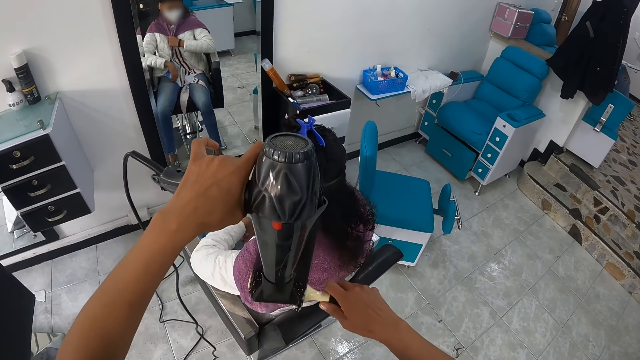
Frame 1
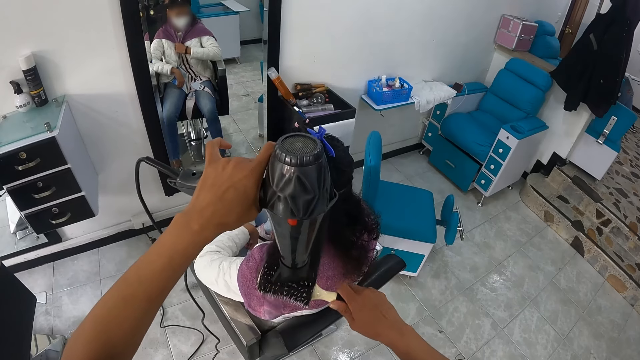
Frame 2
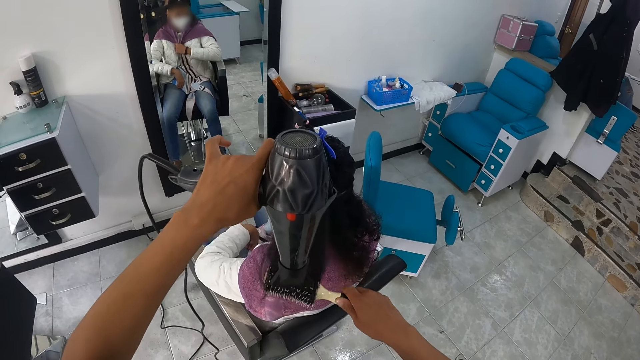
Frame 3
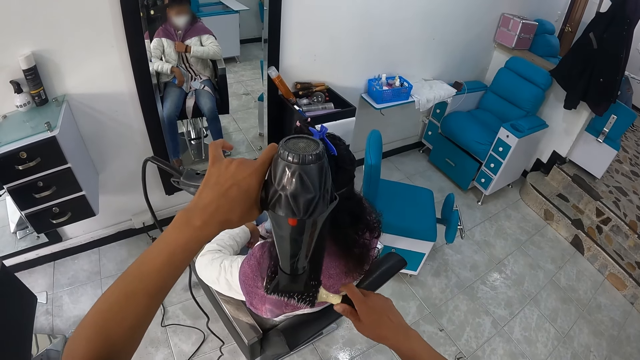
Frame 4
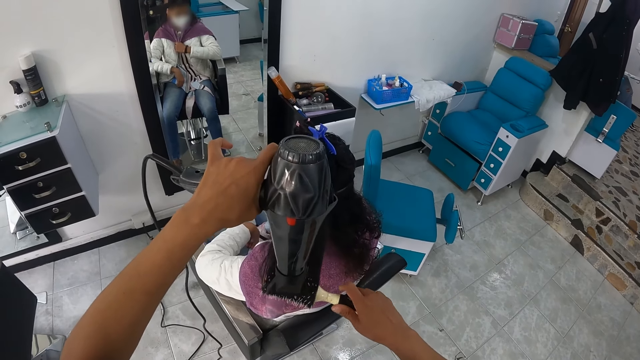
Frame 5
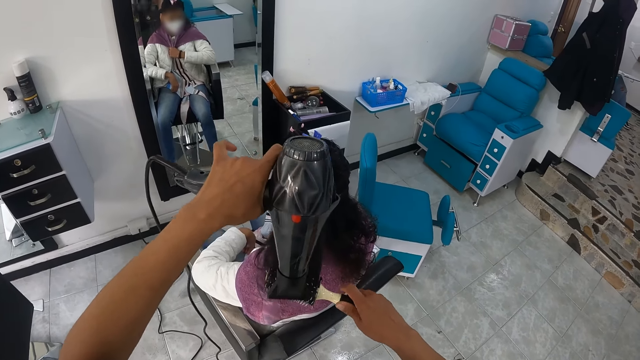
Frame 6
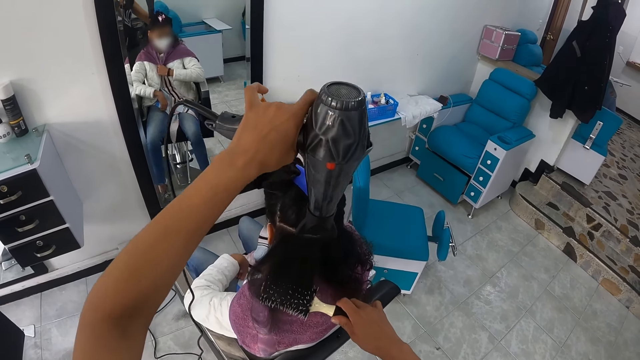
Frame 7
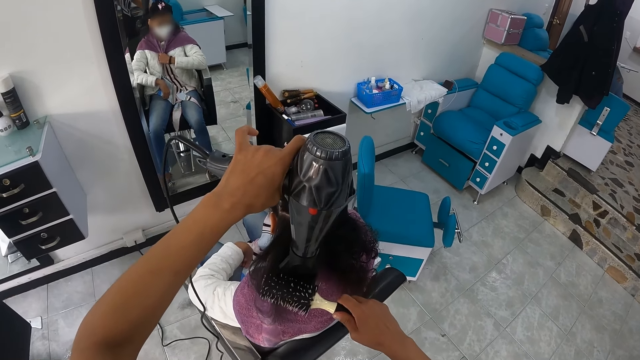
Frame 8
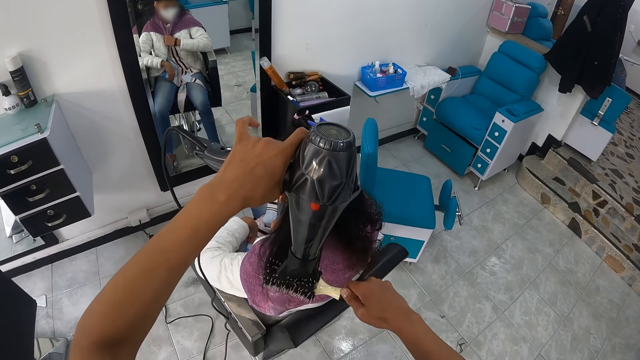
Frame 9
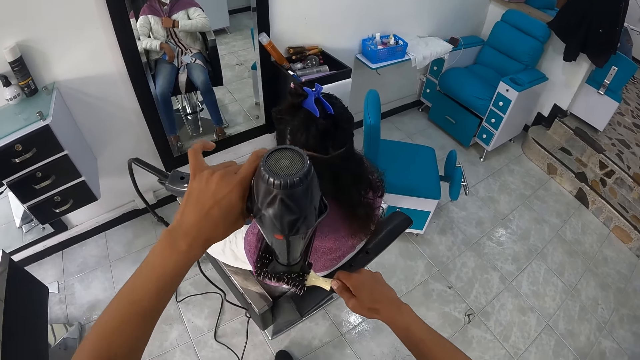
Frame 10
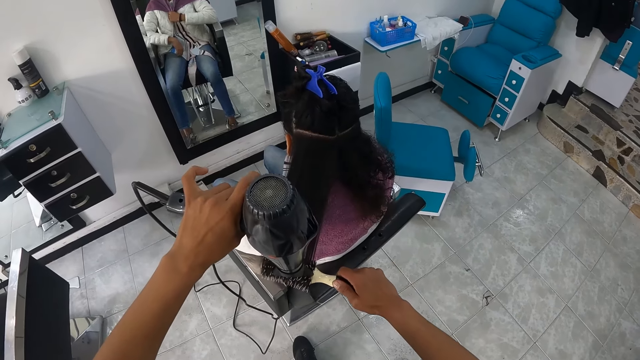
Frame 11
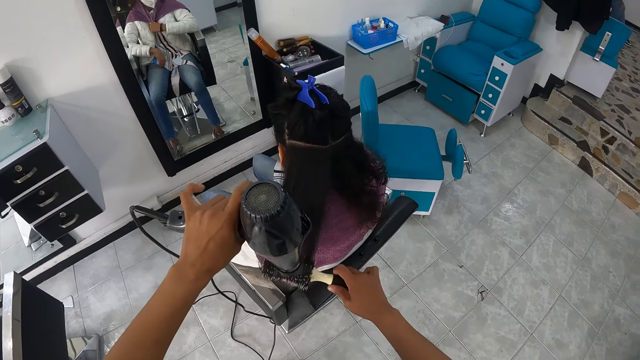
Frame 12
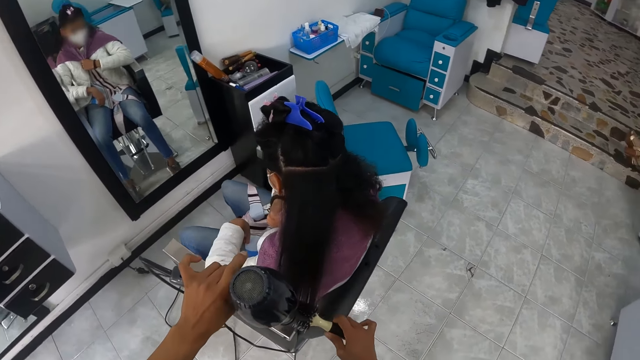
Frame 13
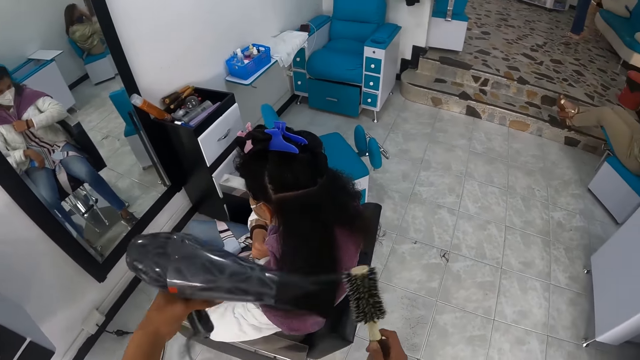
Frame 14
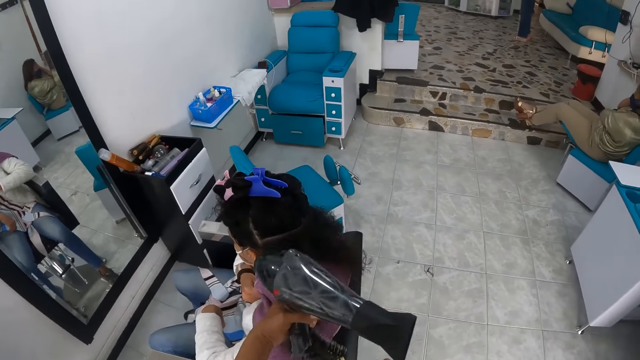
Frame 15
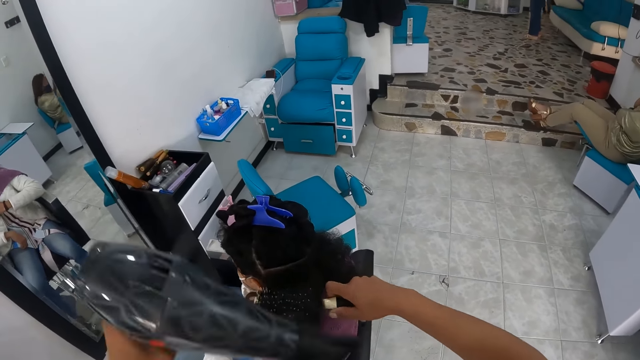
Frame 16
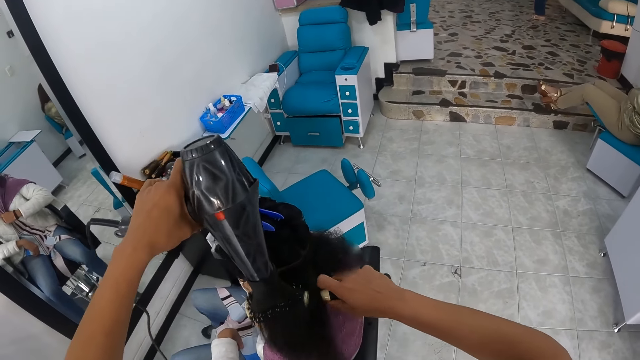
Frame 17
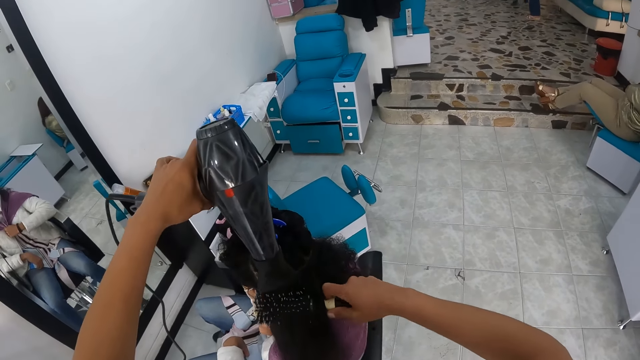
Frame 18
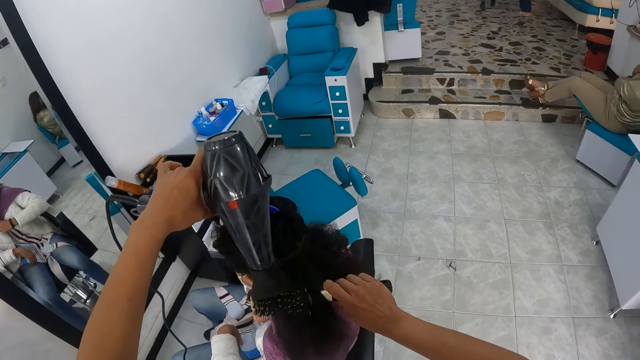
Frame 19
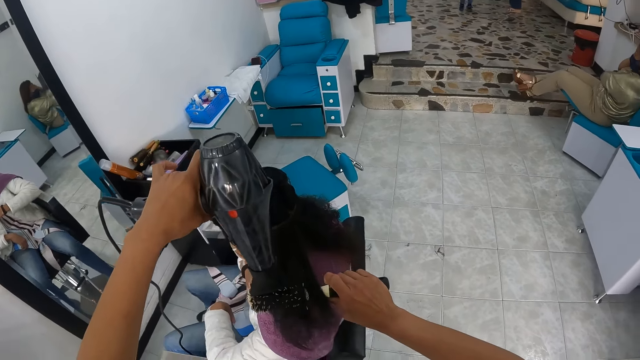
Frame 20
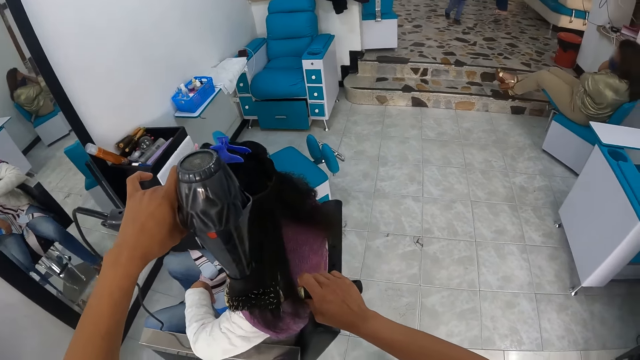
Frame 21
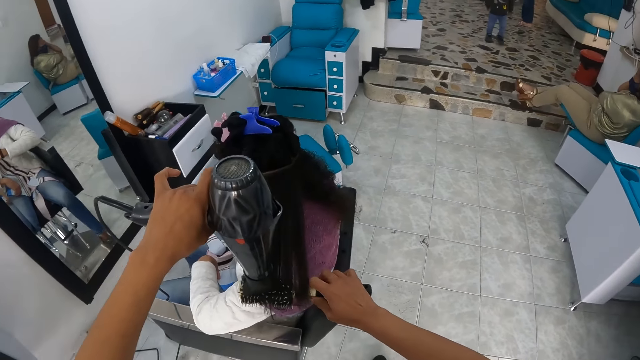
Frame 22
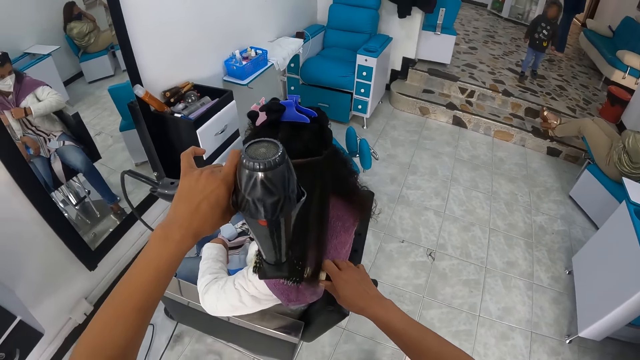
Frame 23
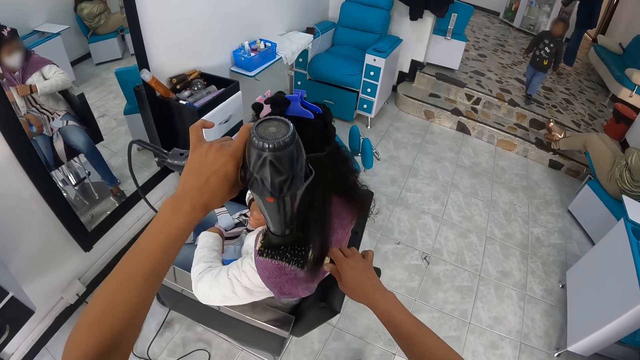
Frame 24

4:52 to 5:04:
The camera wearer holds the blow dryer. She pulls the portion of the hair of the woman from the round brush in her right hand with her left hand. She straightens the portion of the hair of the woman from her left hand with the round brush in her right hand. She holds the hair with the comb. She uses the hair dryer in her left hand on the portion of the hair of the woman.

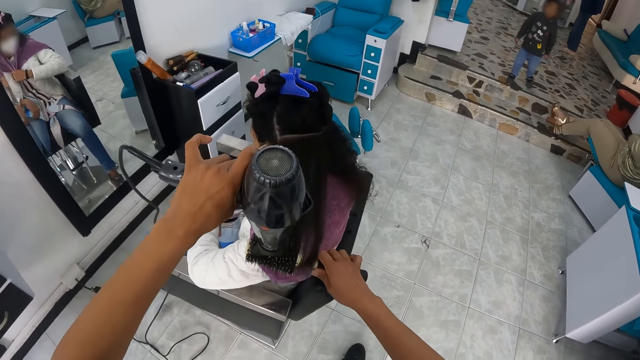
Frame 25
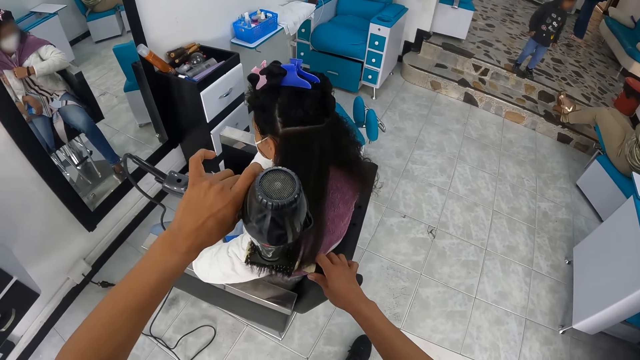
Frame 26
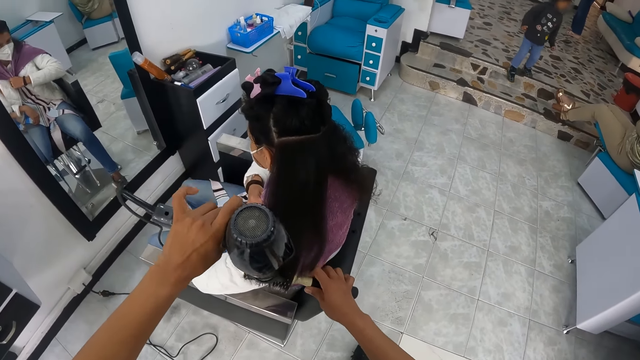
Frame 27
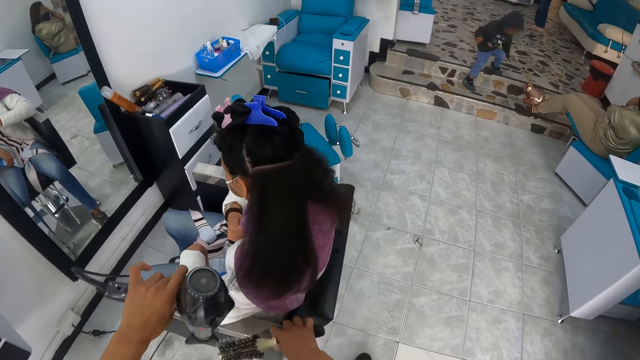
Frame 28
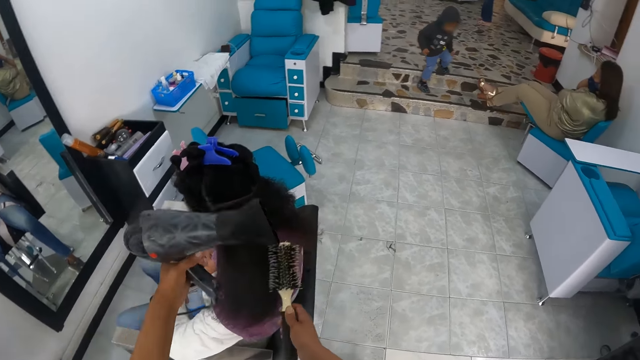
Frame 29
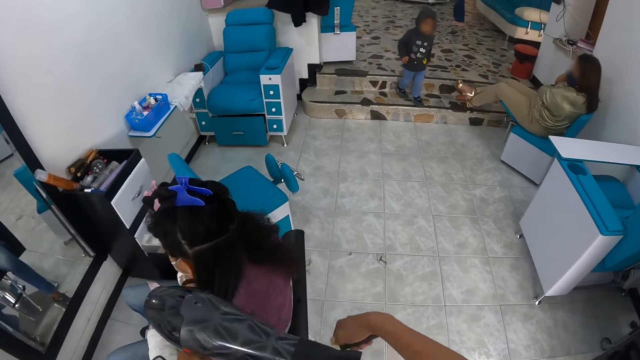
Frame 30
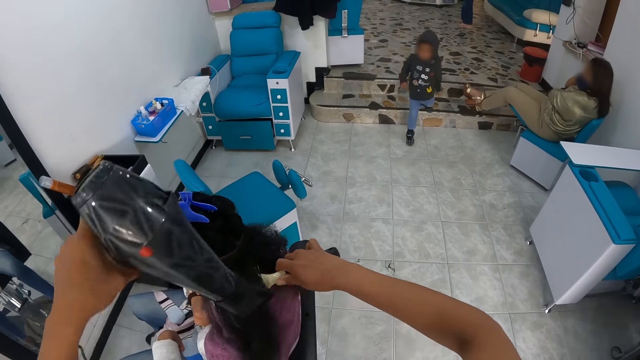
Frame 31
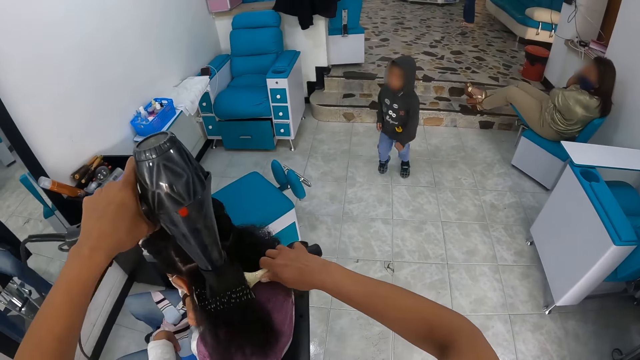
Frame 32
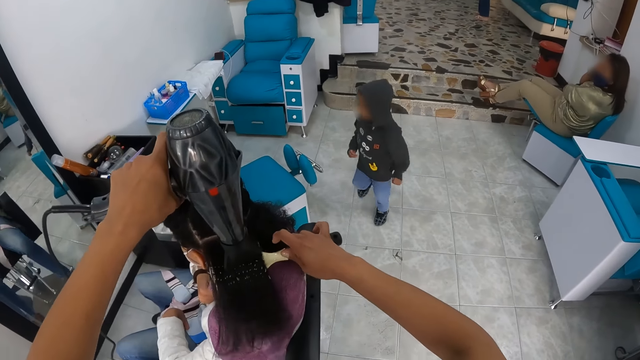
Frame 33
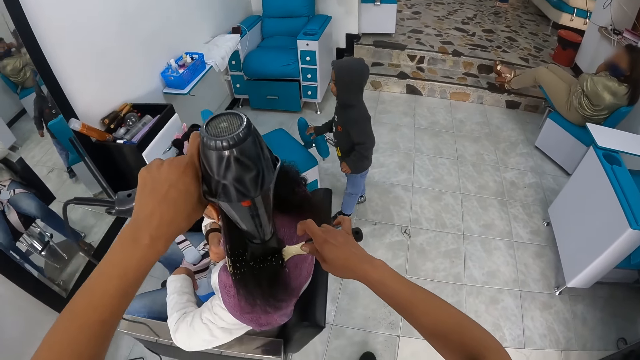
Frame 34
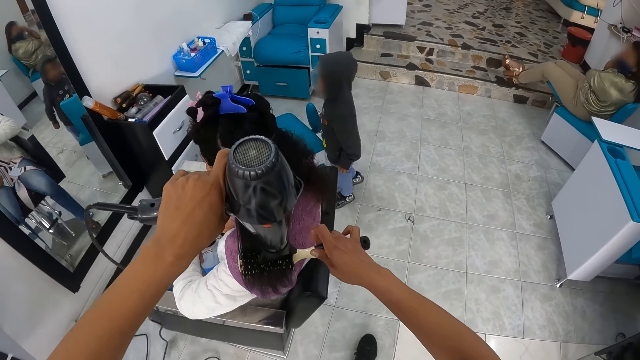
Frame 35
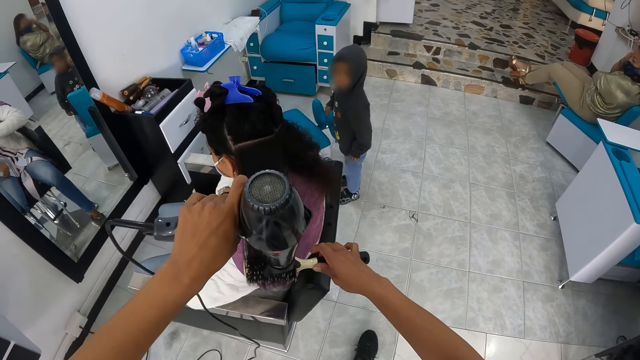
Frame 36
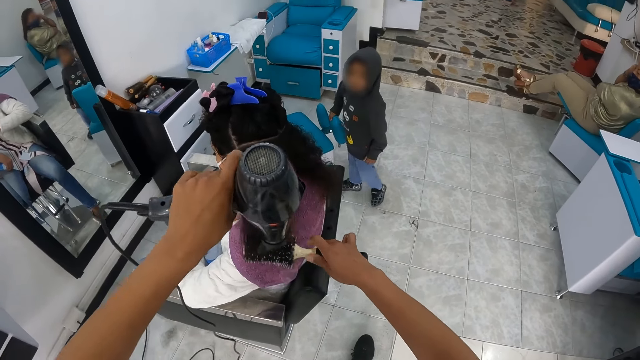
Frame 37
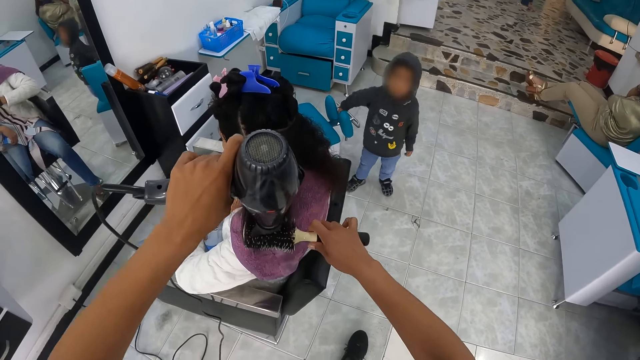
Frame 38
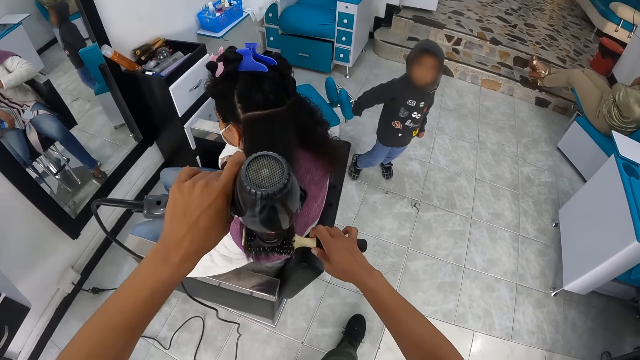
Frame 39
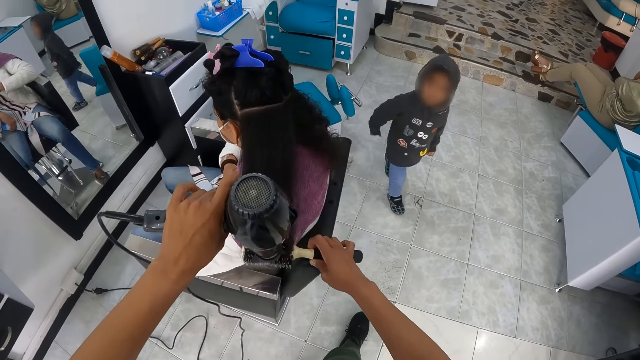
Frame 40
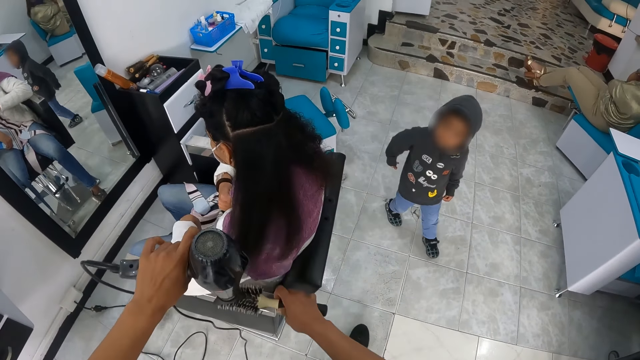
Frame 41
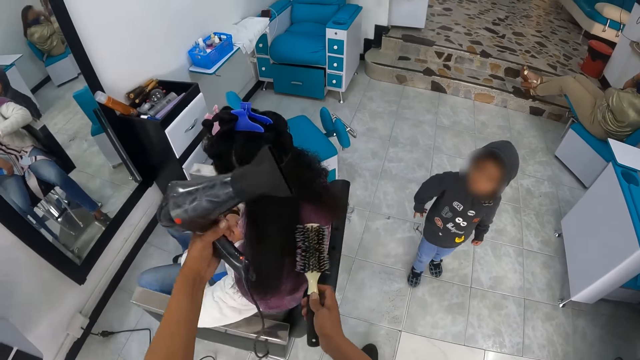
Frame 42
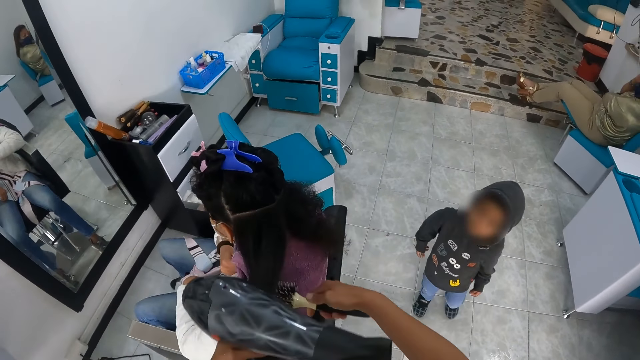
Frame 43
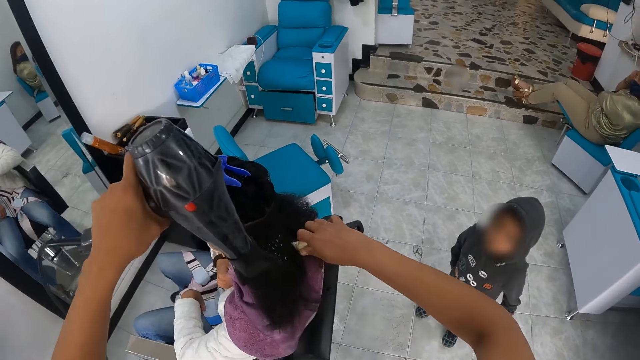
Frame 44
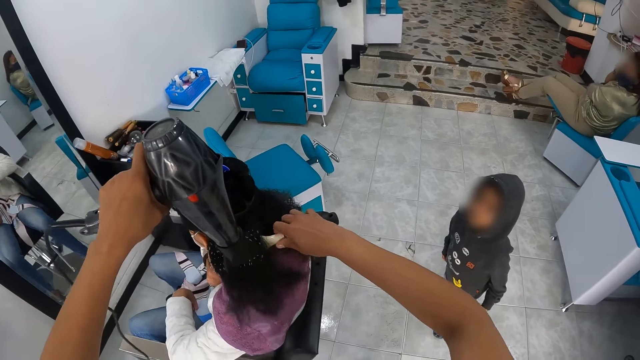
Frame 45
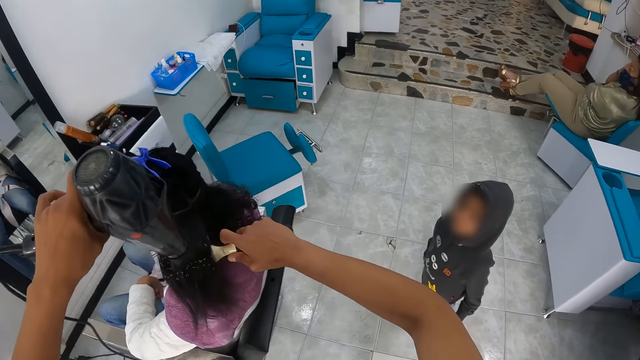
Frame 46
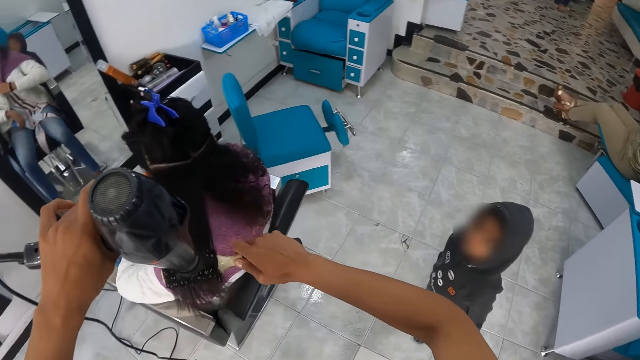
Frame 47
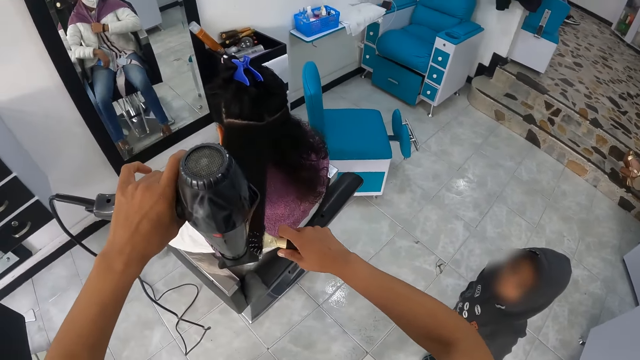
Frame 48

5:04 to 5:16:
The boy walks down the staircase. The camera wearer holds the blow dryer. She pulls the portion of the hair of the woman from the round brush in her right hand with her left hand. She straightens the portion of the hair of the woman with the round brush in her right hand. She holds the hair with the comb. She uses the hair dryer in her left hand on the portion of the hair of the woman. The boy touches a chair with his right hand. The camera wearer holds the blow dryer. She pulls the portion of the hair of the woman from the round brush in her right hand with her left hand. She straightens the portion of the hair of the woman from her left hand with the round brush in her right hand. She holds the hair with the comb. She uses the hair dryer in her left hand on the portion of the hair of the woman.
